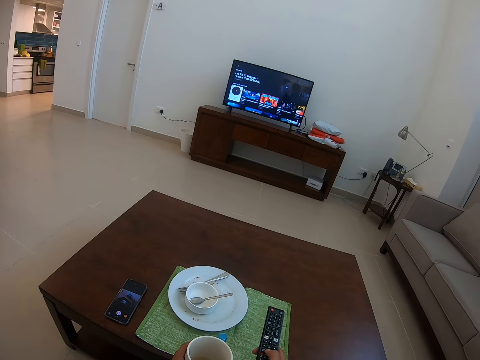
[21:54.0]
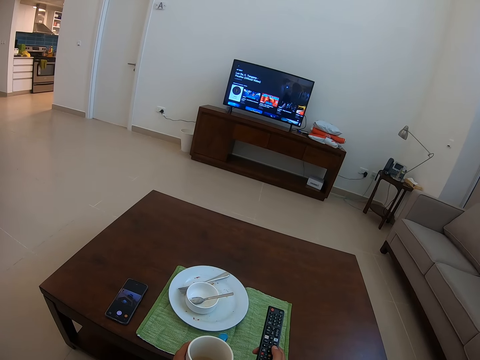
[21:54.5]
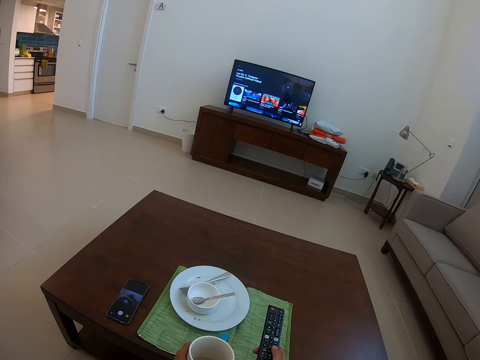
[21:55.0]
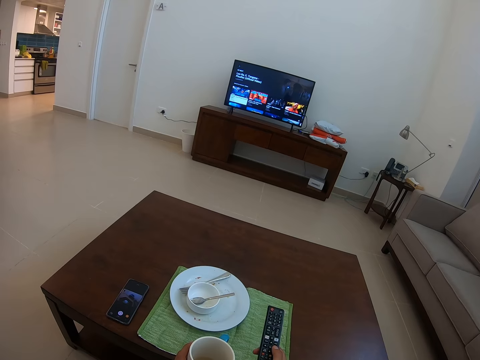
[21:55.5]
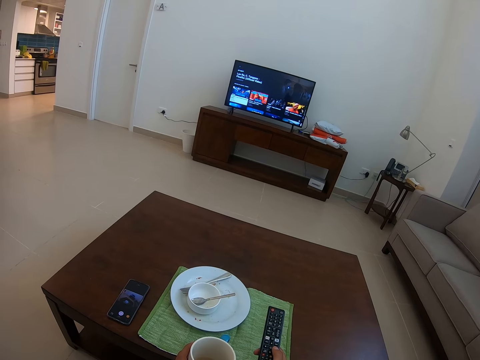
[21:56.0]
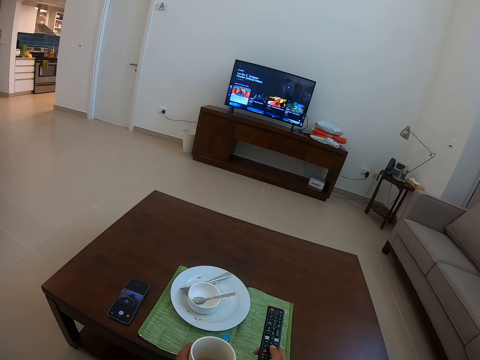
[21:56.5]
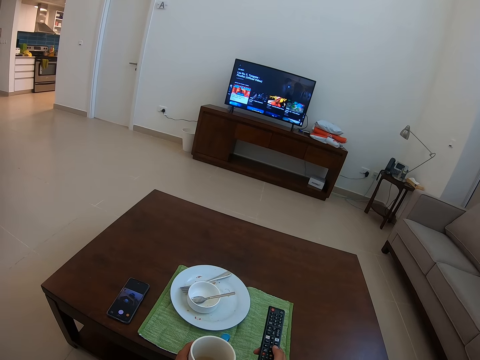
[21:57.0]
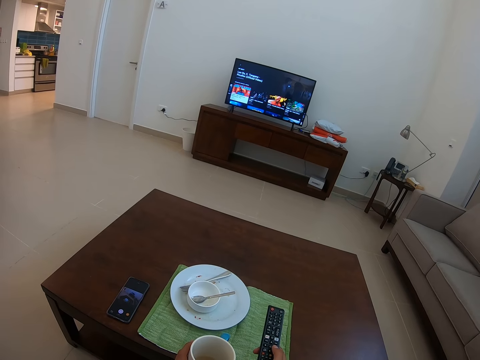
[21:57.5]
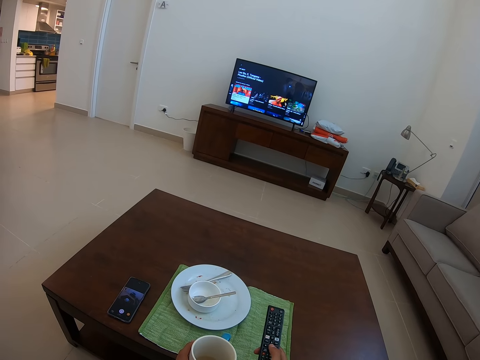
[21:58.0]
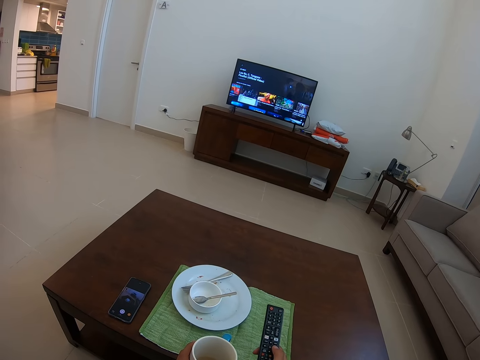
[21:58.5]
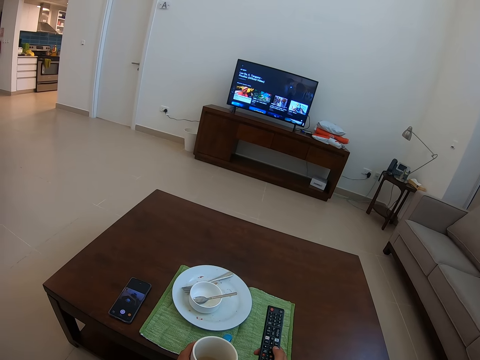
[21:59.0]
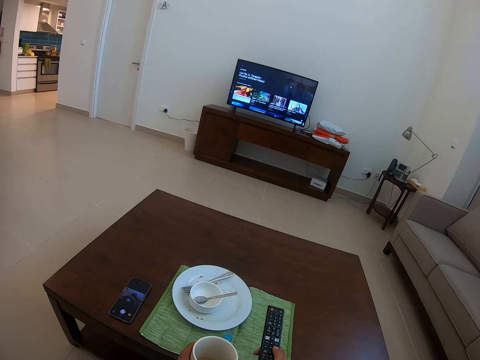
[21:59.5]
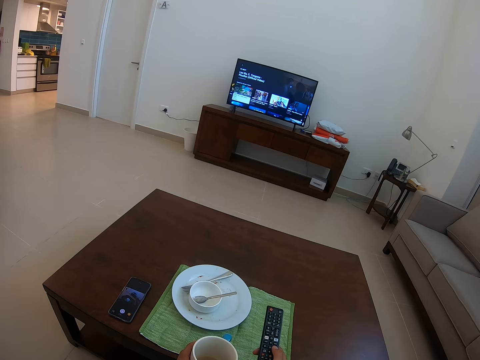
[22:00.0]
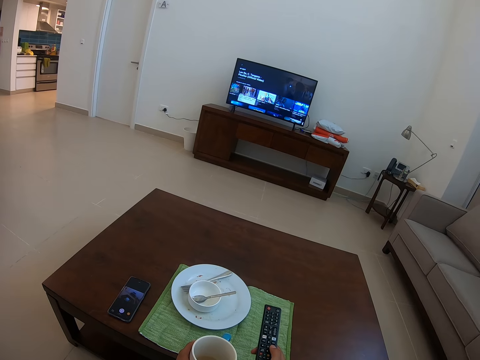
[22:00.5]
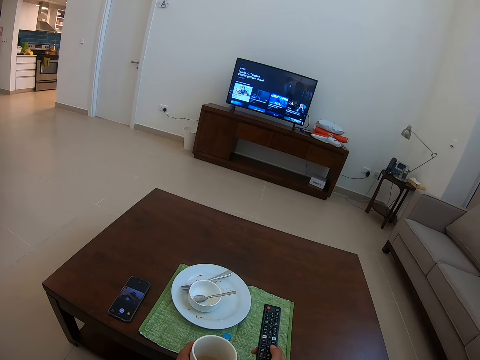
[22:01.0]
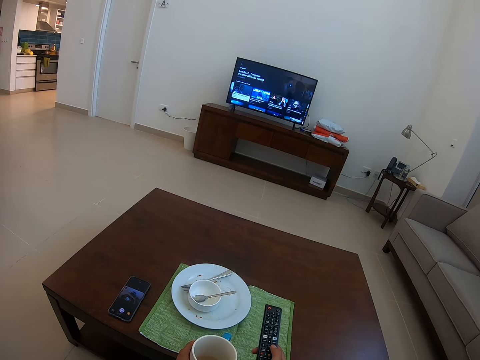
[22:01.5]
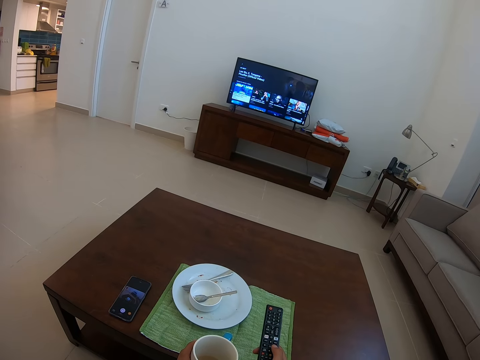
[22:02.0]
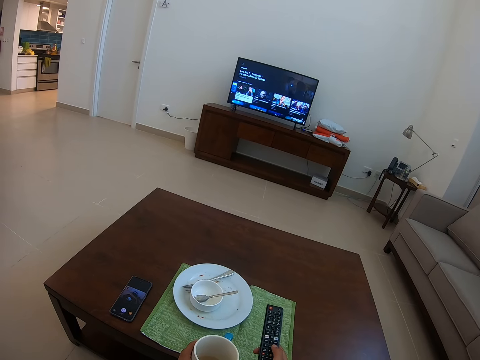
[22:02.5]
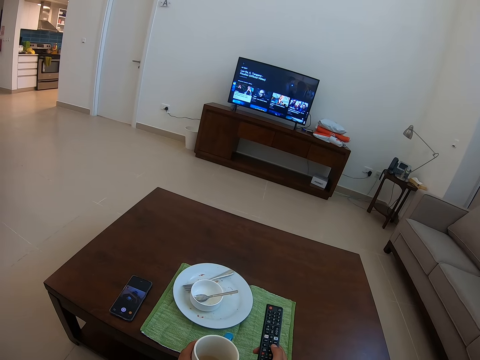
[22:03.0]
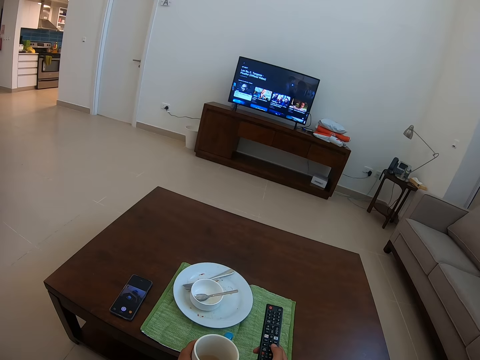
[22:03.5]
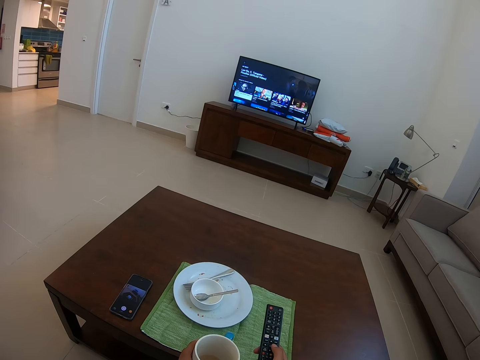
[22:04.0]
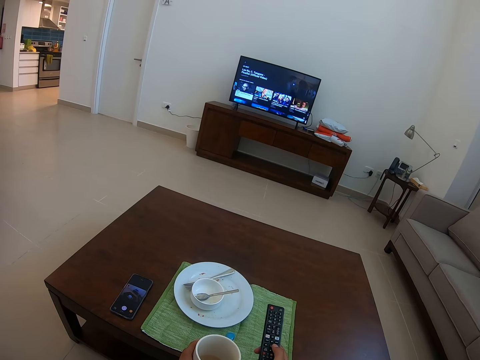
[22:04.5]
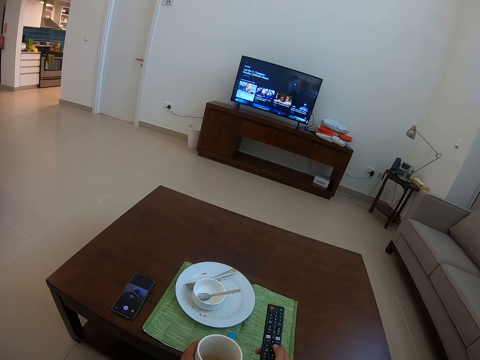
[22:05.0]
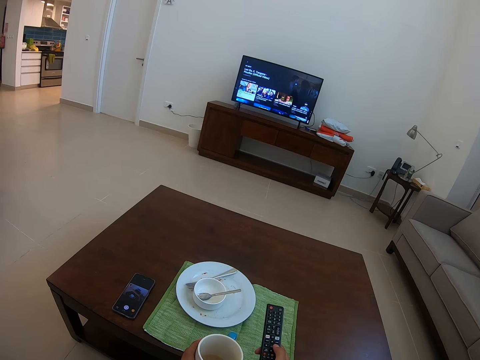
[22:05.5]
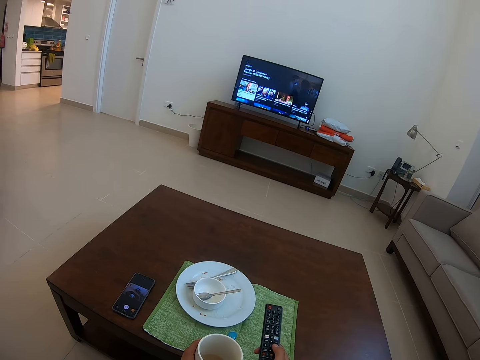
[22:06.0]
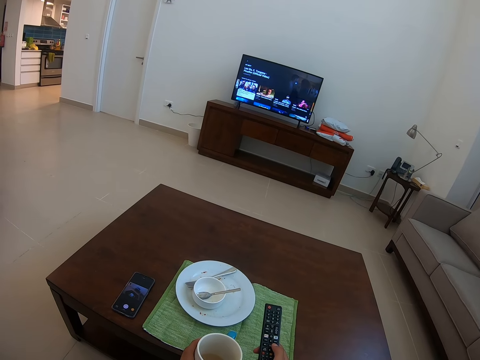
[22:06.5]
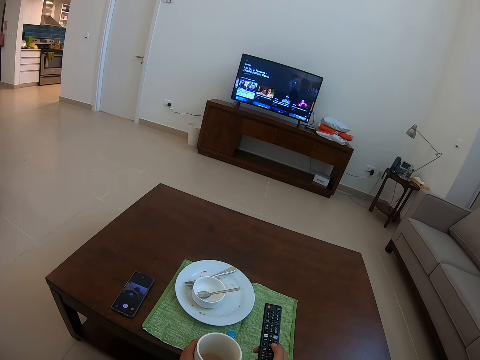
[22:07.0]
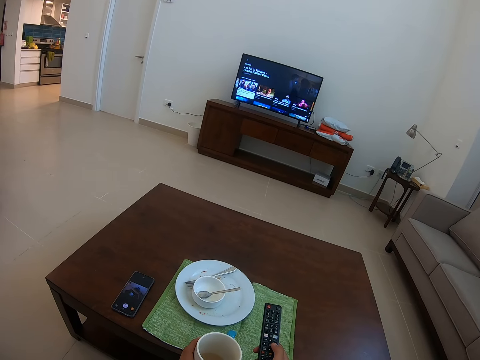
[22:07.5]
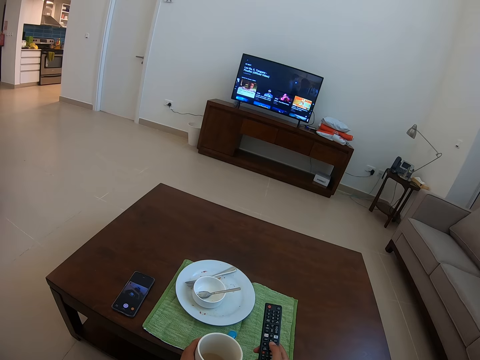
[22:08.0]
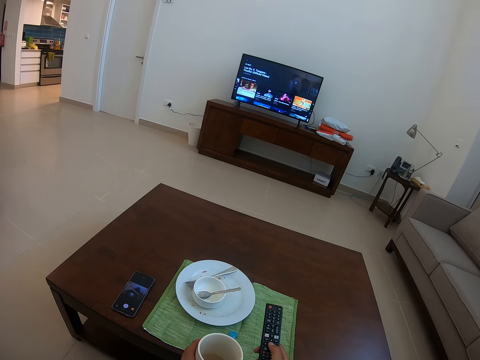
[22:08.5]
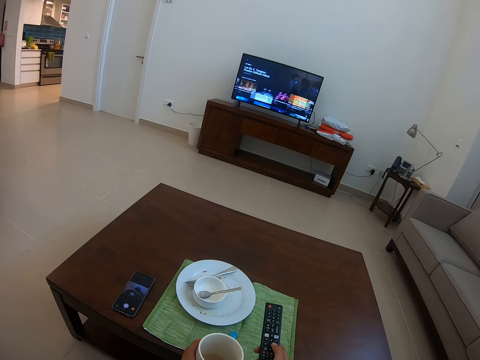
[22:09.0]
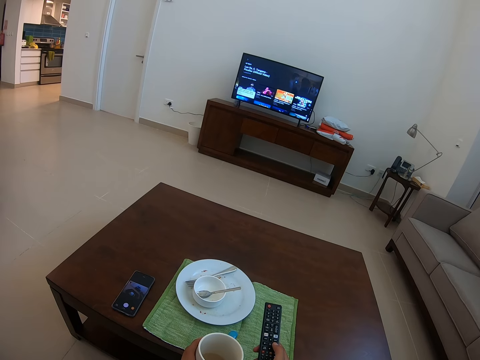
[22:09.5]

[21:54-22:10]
The camera wearer dials the remote. They dial the remote repeatedly.

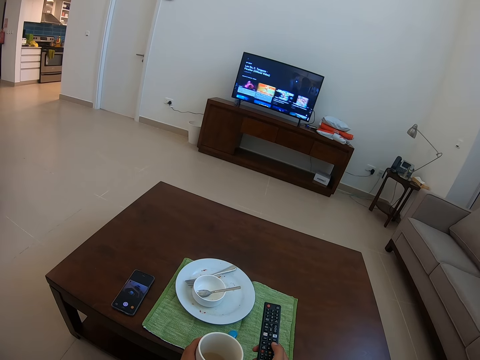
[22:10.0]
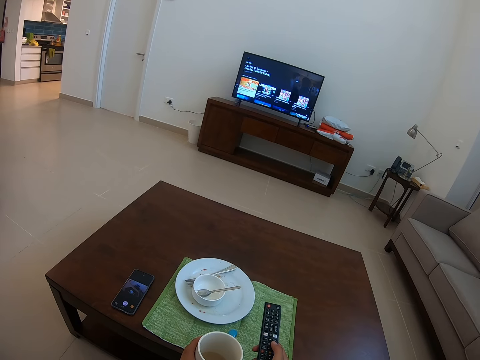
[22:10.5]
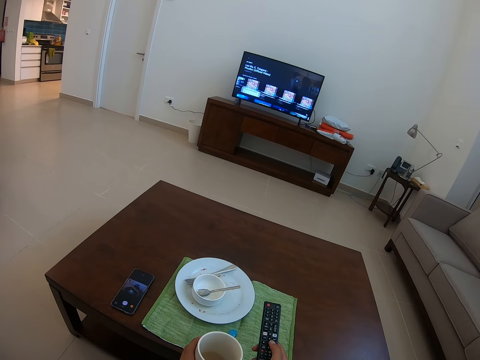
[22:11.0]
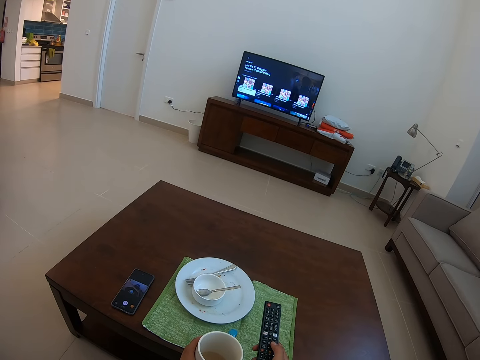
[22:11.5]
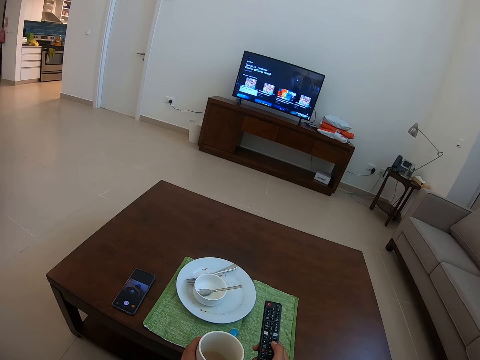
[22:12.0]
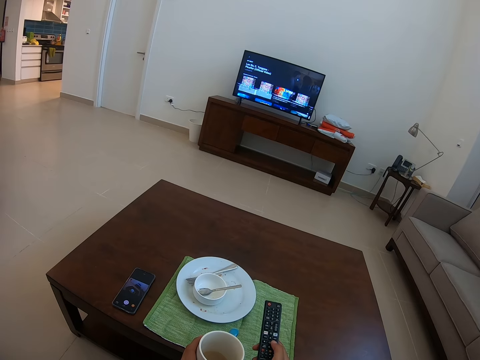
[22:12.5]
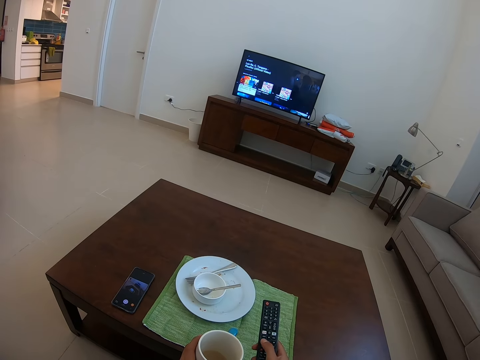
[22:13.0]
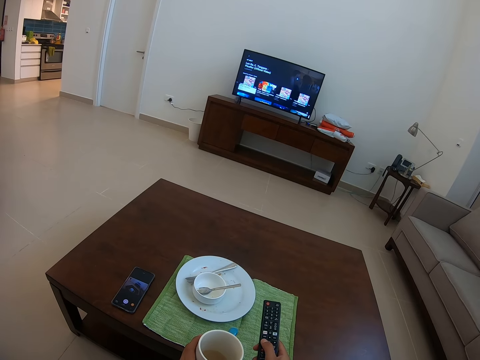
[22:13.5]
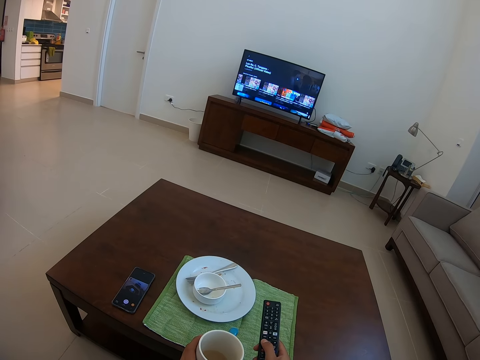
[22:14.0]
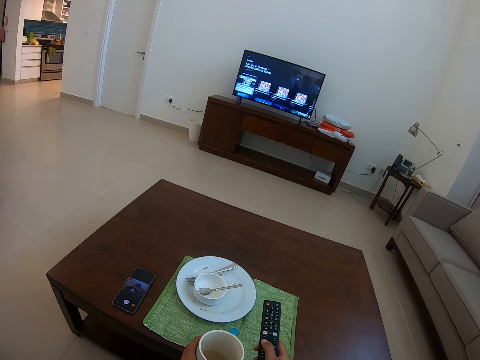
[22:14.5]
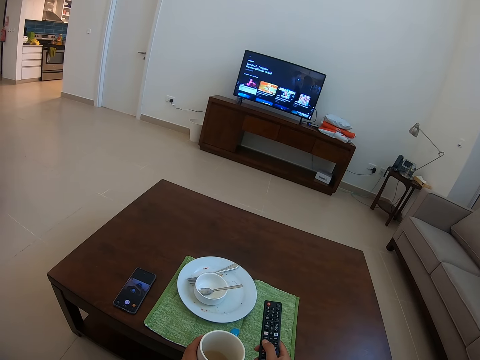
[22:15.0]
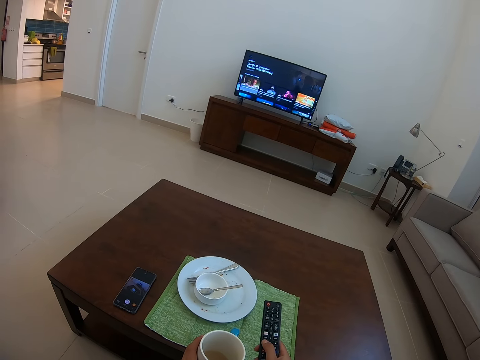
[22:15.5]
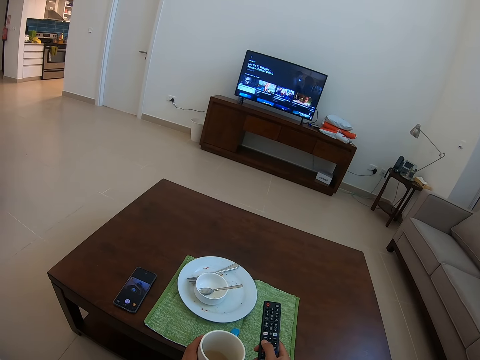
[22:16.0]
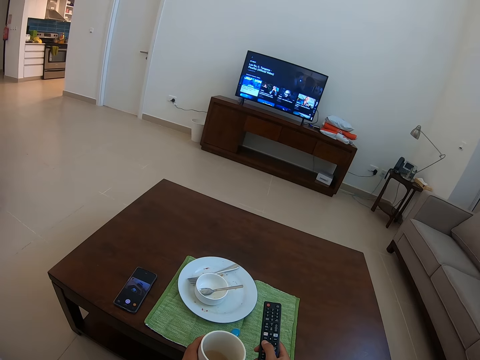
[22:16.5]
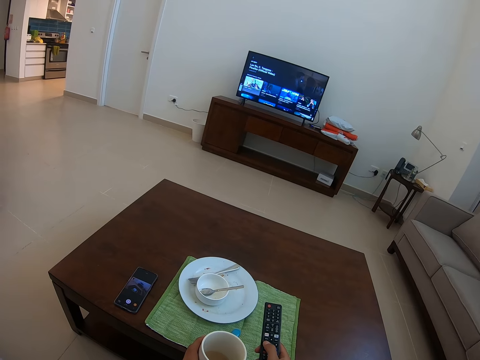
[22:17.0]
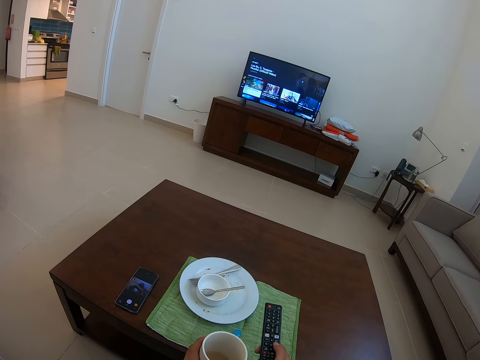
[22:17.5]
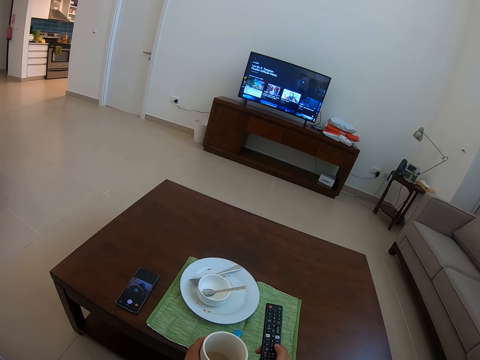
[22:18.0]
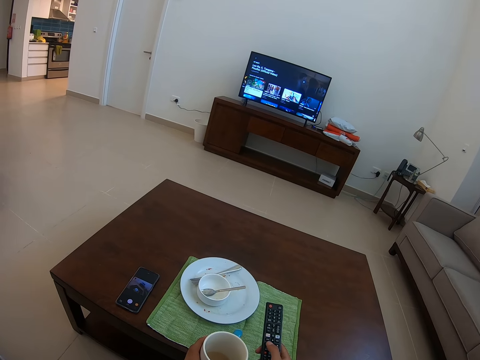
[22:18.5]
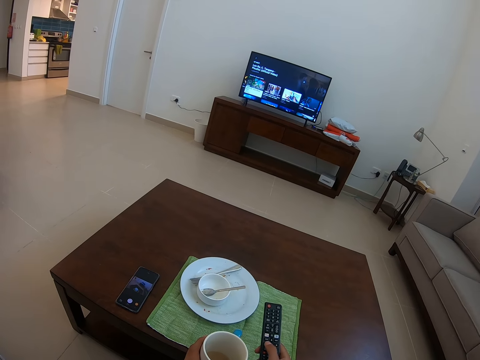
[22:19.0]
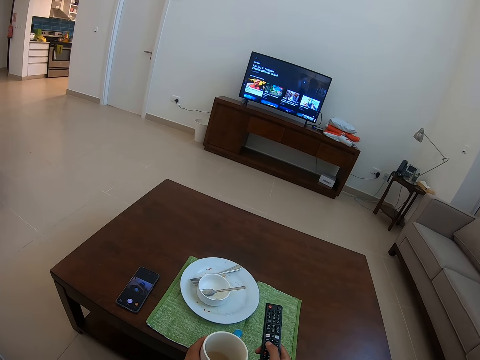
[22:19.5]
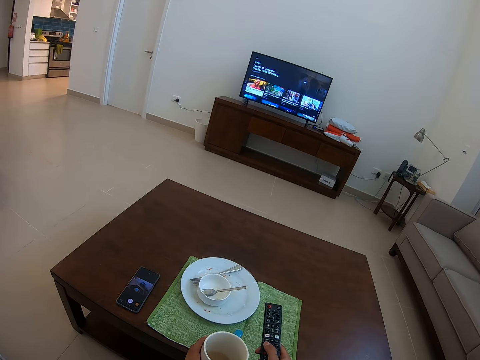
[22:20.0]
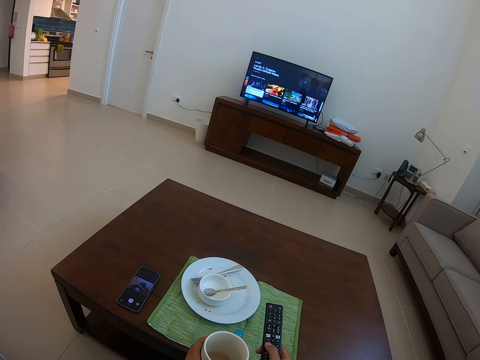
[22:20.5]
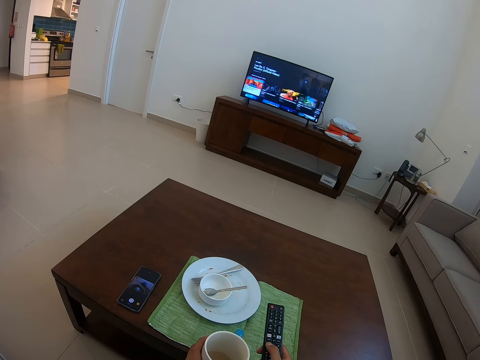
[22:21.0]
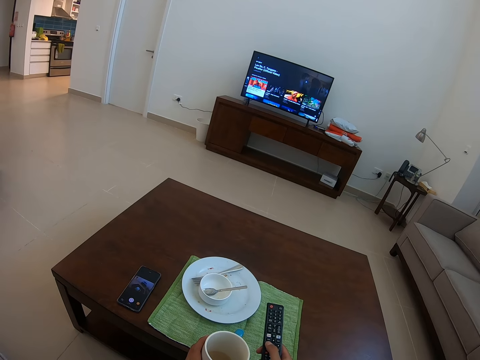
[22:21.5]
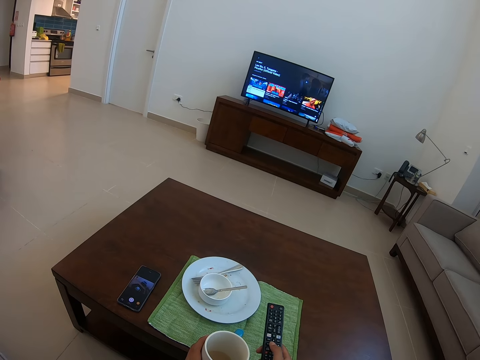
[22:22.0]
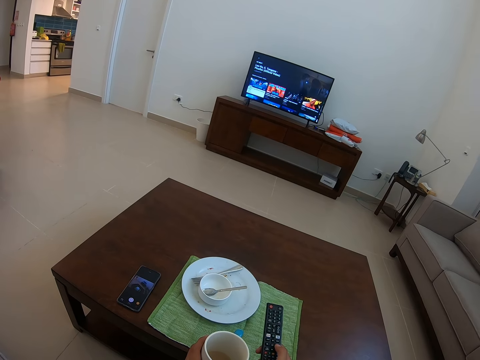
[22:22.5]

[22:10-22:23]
The camera wearer dials the remote. They dial the remote repeatedly.
